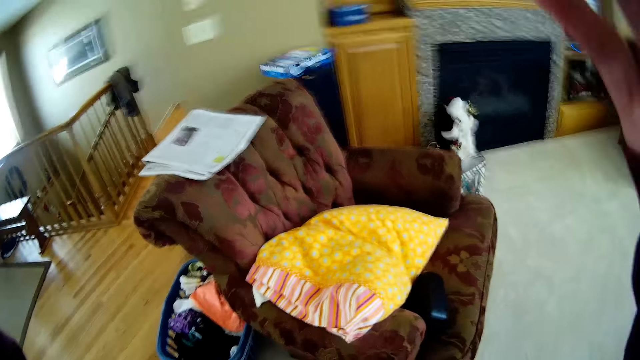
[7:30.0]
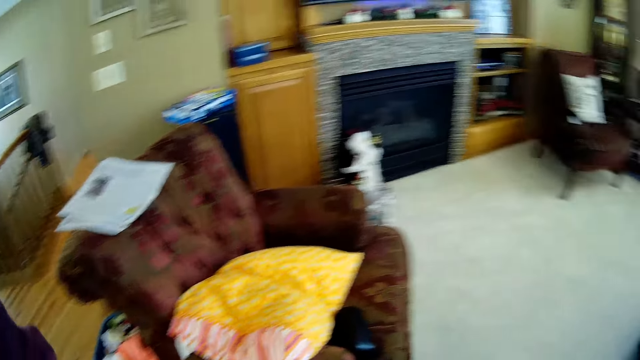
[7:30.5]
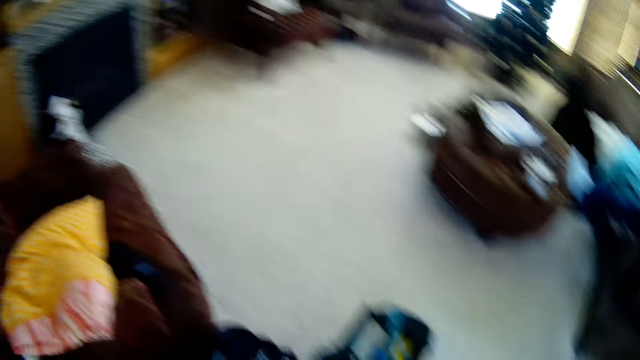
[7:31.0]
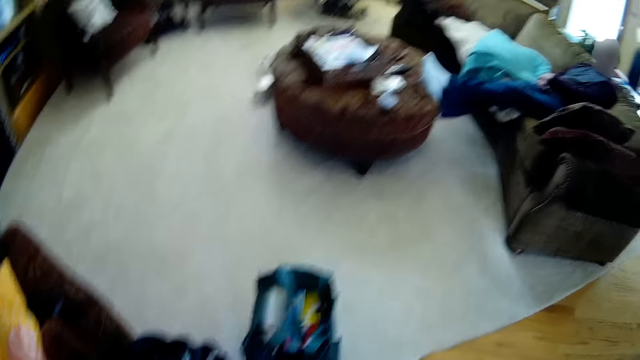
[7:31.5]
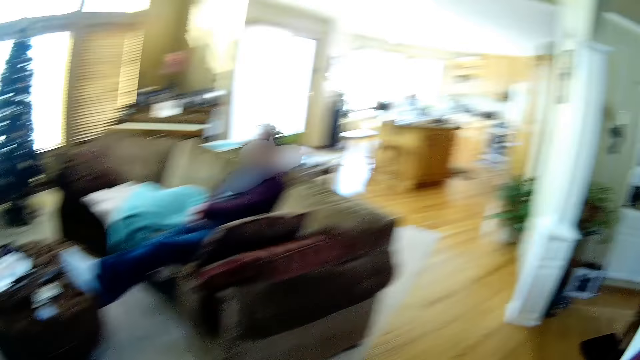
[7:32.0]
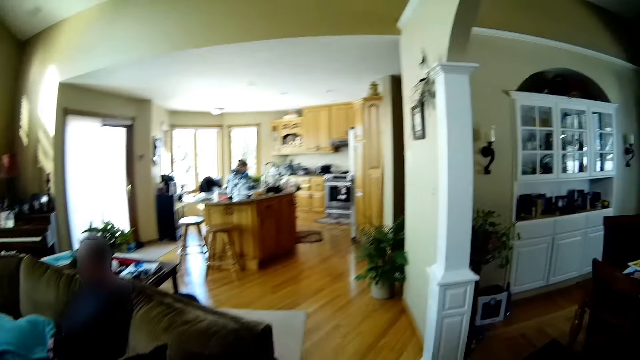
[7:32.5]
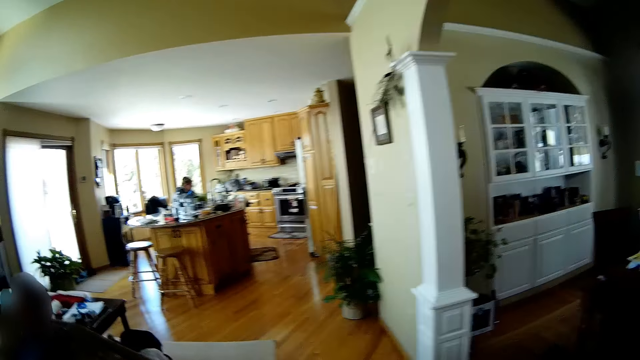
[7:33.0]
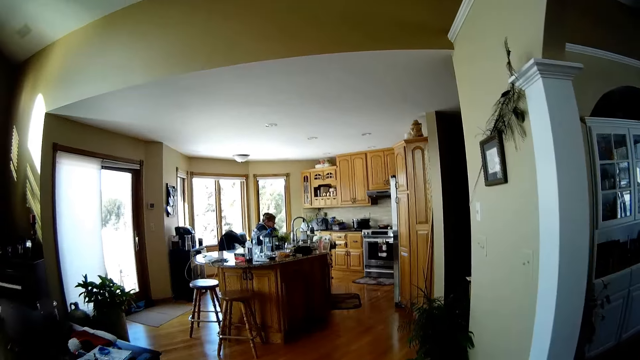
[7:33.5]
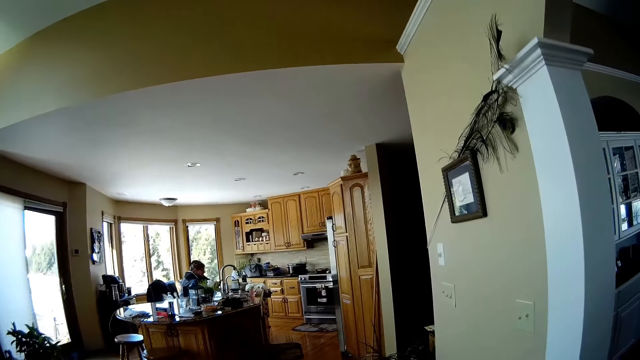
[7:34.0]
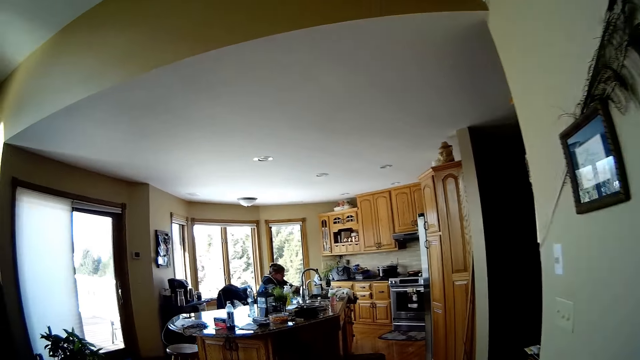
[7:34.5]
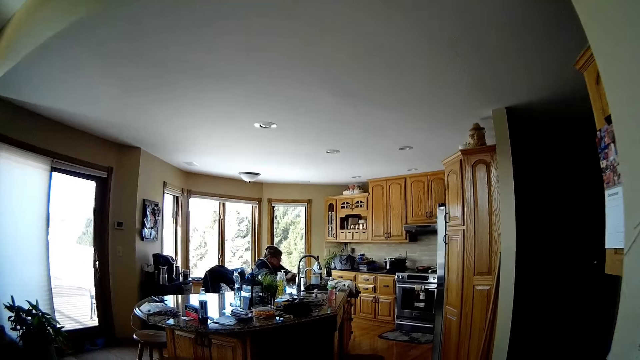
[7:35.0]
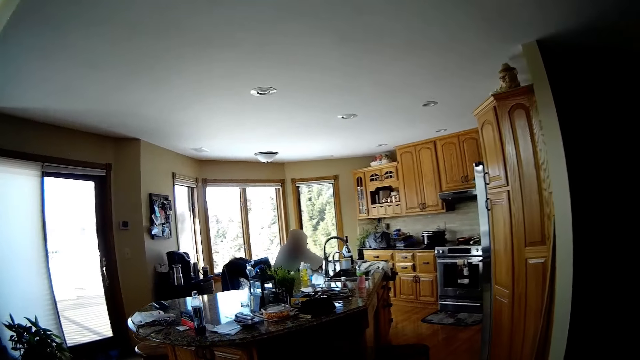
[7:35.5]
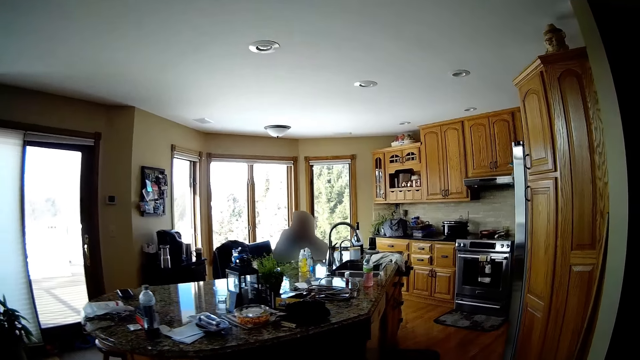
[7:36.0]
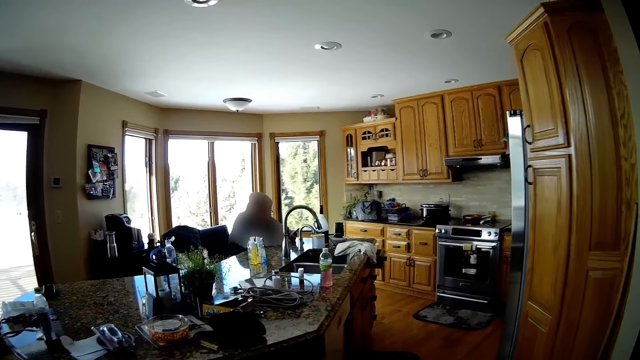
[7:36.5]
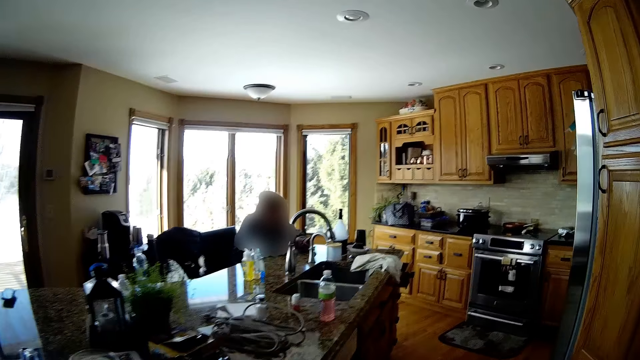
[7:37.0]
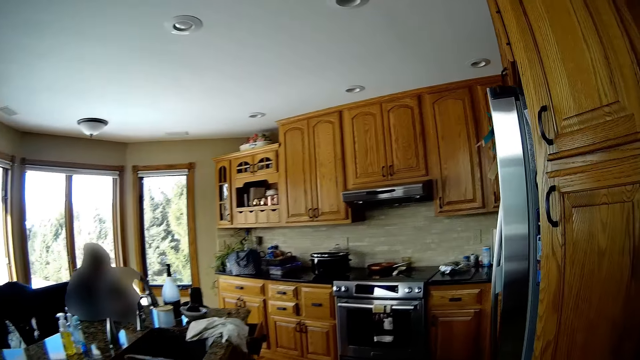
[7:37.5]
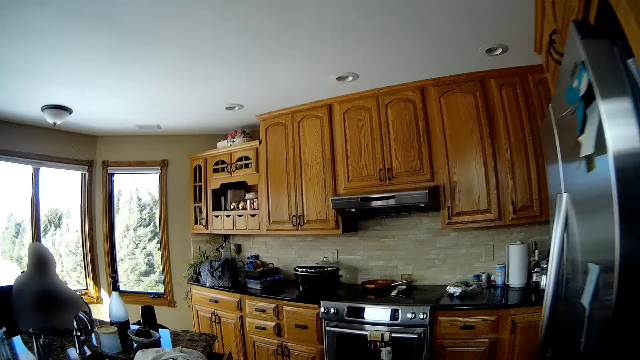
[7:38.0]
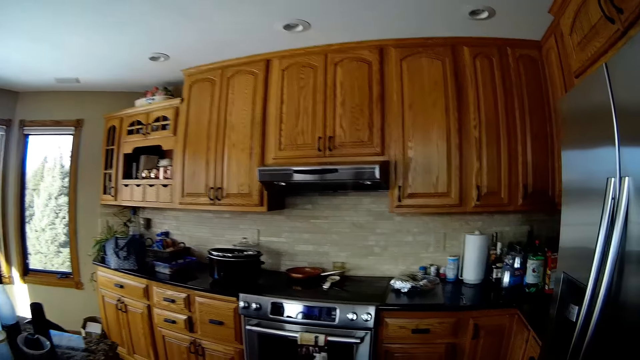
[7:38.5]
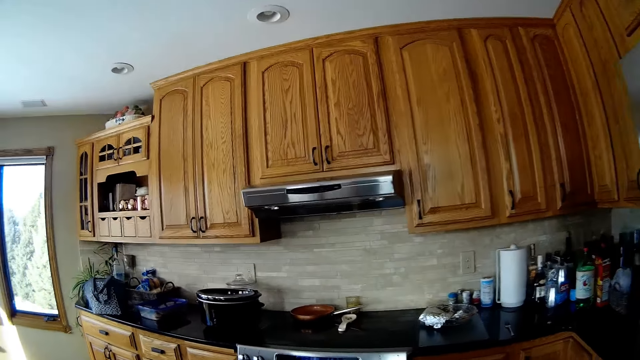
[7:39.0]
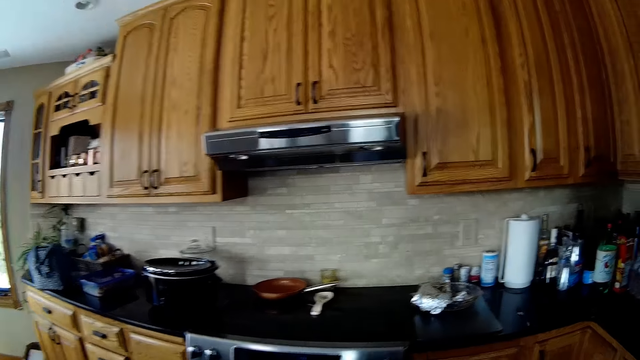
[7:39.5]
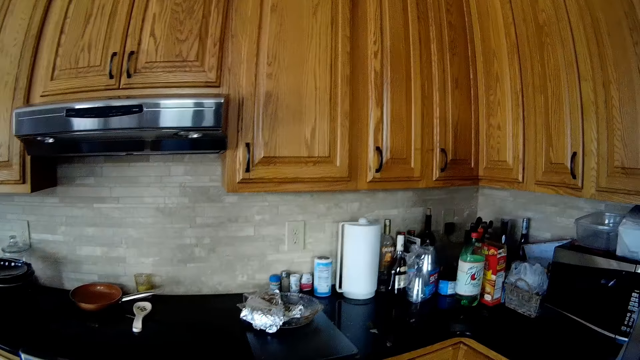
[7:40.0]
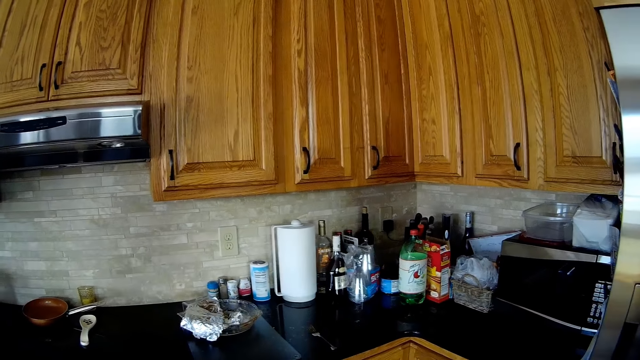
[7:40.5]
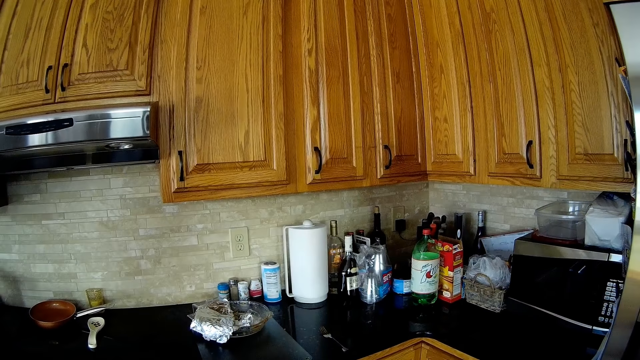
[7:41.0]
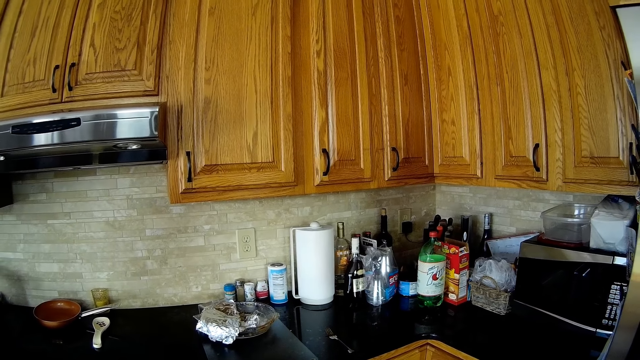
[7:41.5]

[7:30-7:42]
The camera wearer adjusts her hair with her right hand. She walks into the kitchen.

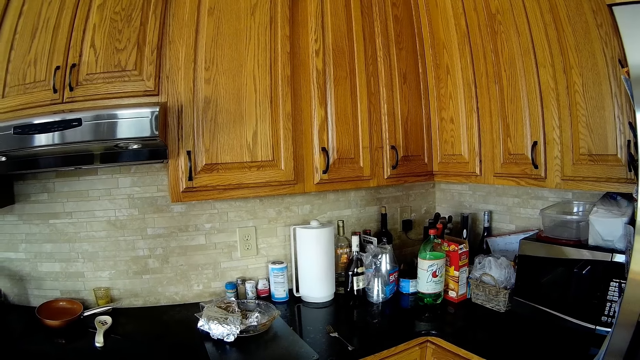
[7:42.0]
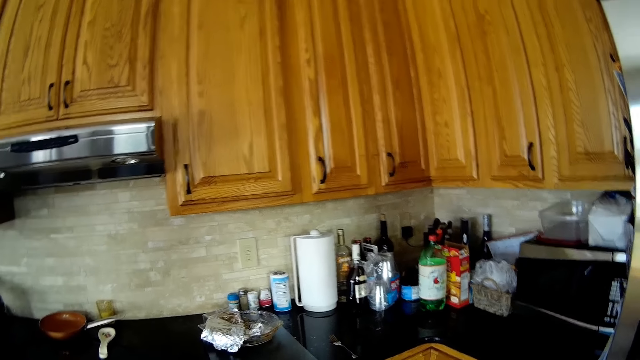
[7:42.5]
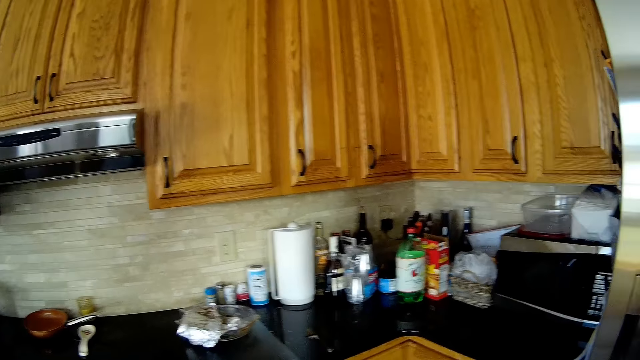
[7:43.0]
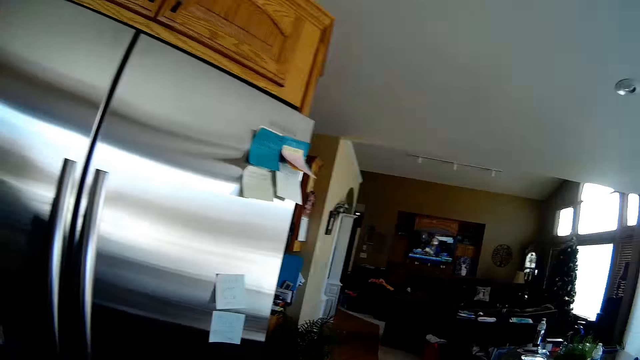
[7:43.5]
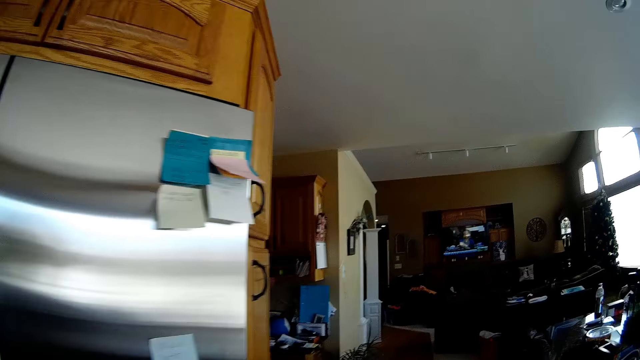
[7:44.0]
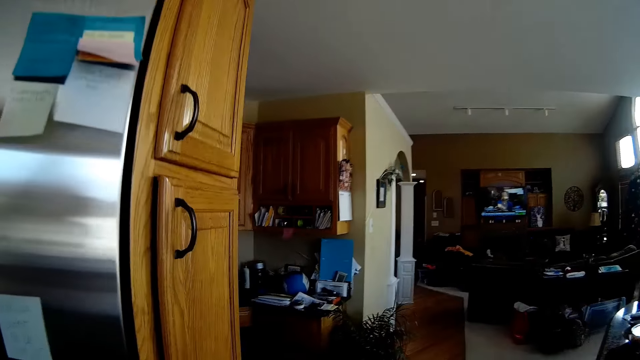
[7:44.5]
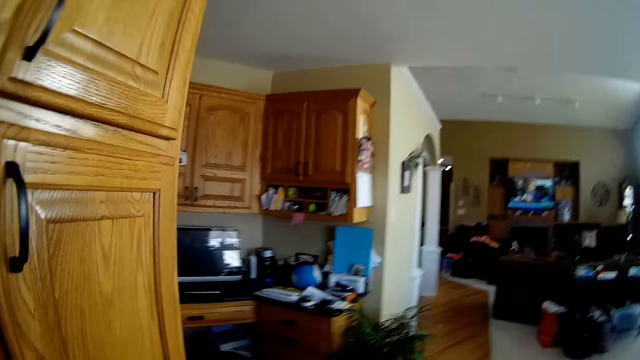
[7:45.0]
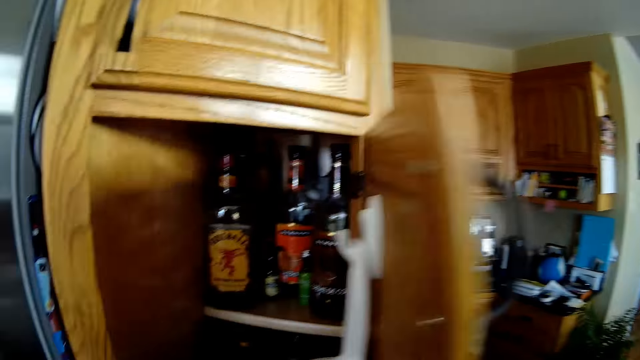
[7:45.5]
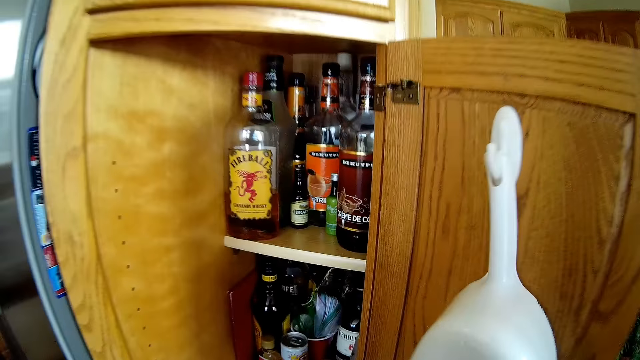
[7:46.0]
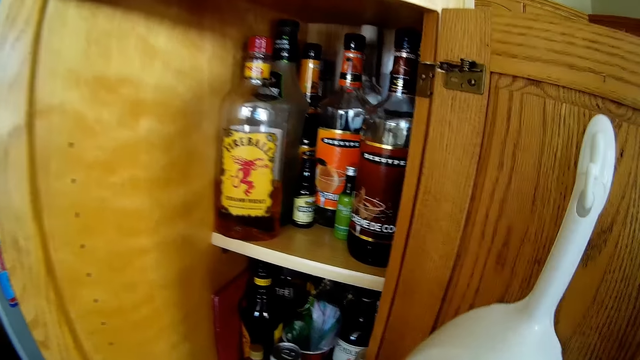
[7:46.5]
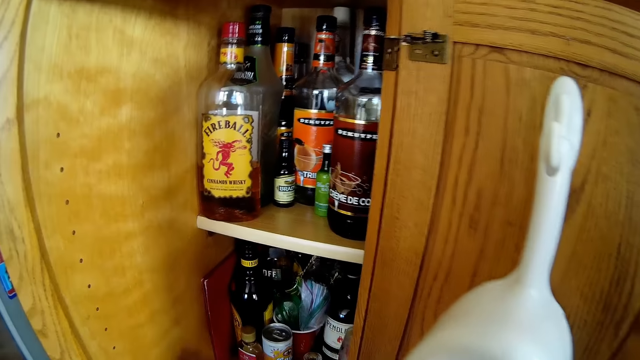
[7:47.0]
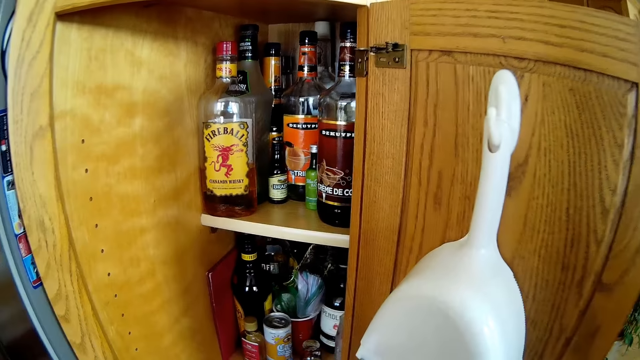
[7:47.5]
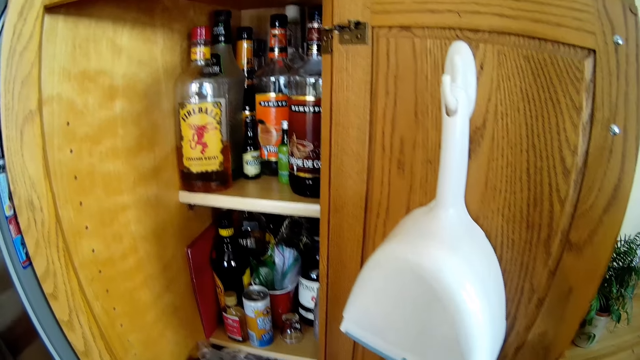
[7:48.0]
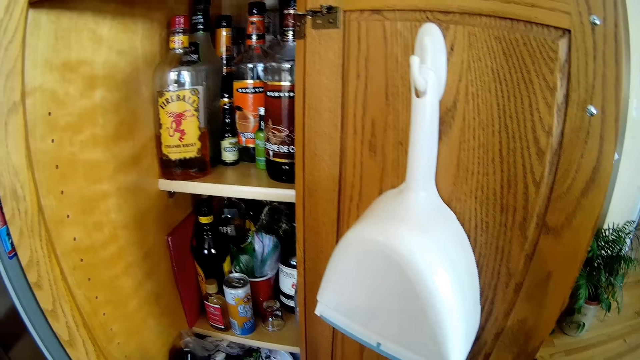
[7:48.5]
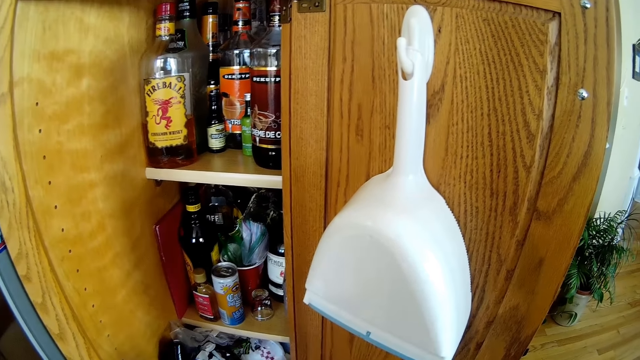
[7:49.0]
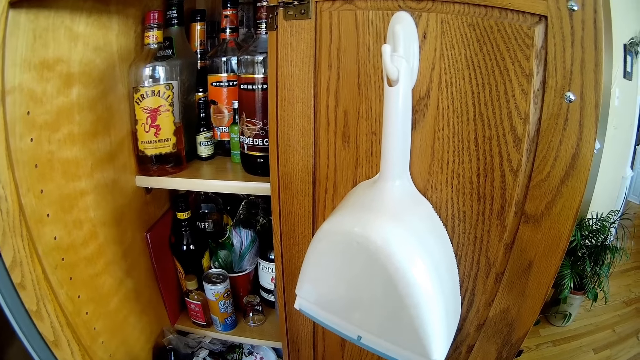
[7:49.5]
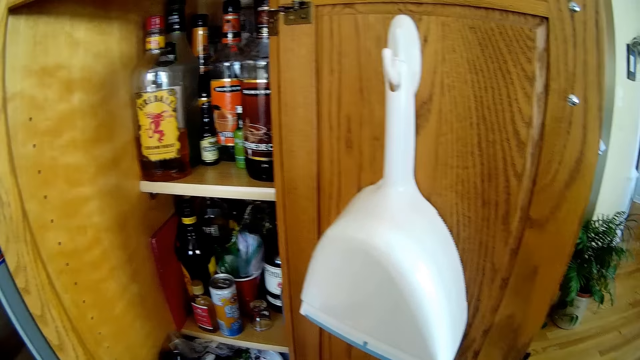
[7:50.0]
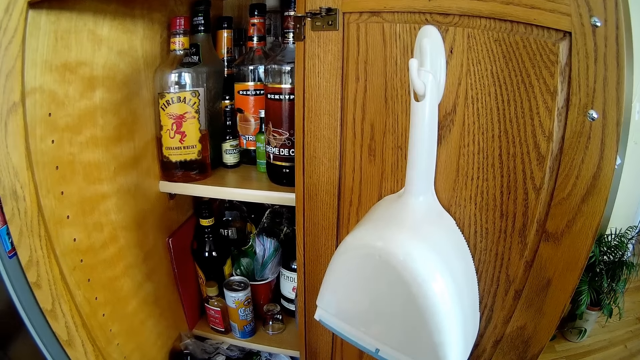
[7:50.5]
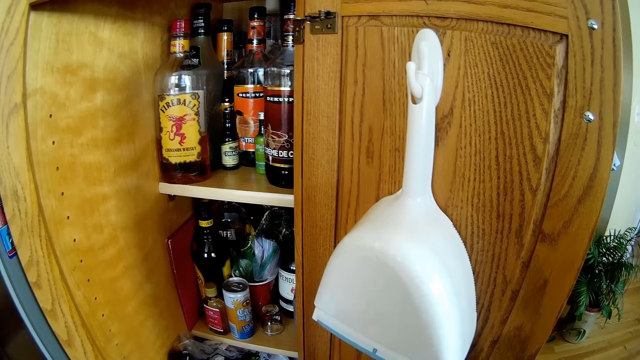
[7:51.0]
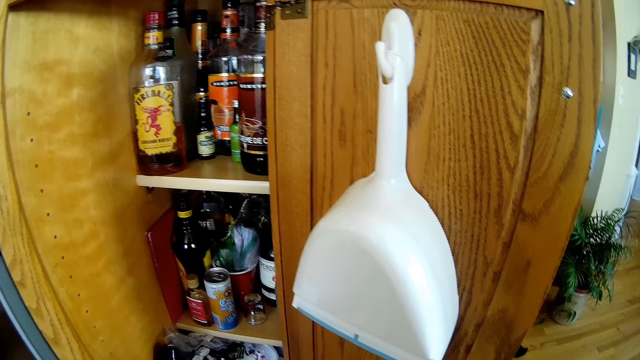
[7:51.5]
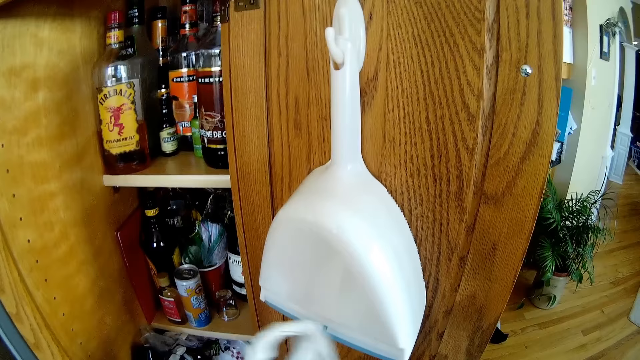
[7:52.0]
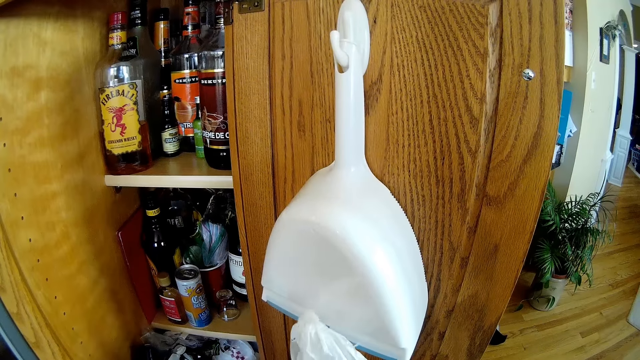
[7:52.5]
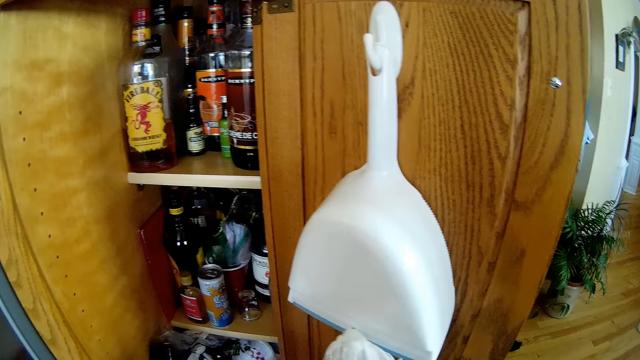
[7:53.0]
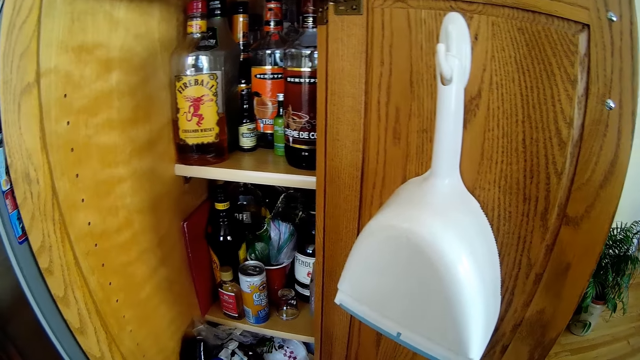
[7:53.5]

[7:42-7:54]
The camera wearer opens the drawers. They wipe the dustpan.
